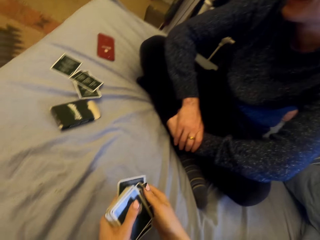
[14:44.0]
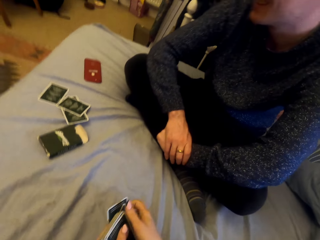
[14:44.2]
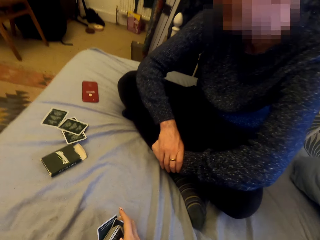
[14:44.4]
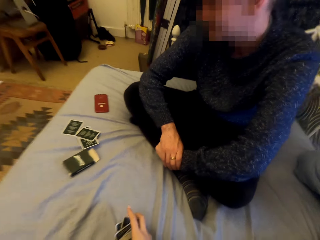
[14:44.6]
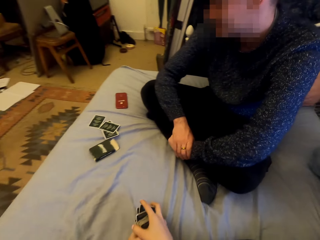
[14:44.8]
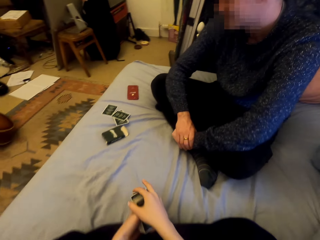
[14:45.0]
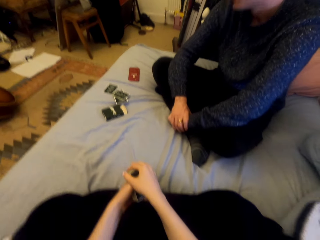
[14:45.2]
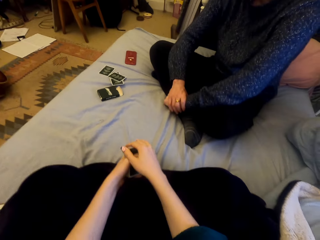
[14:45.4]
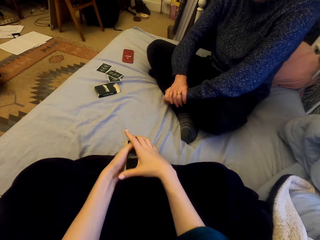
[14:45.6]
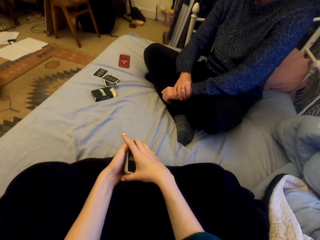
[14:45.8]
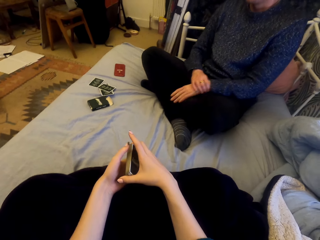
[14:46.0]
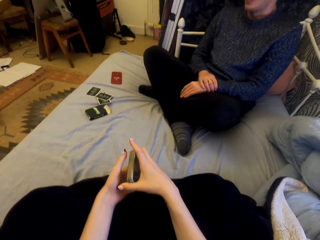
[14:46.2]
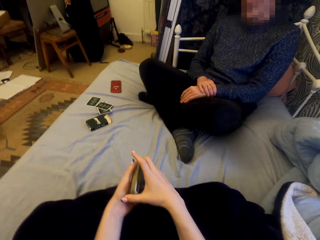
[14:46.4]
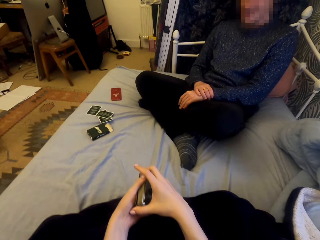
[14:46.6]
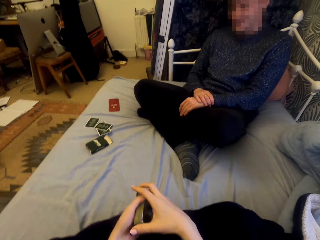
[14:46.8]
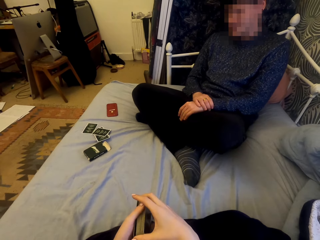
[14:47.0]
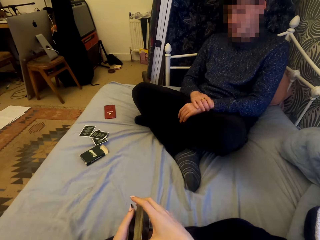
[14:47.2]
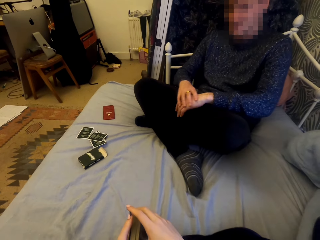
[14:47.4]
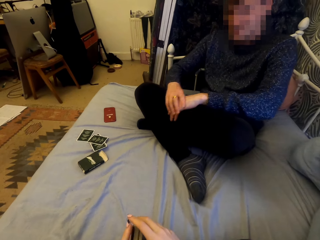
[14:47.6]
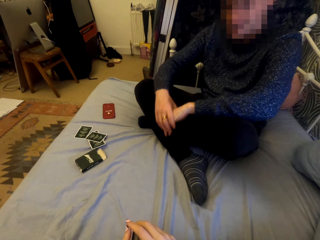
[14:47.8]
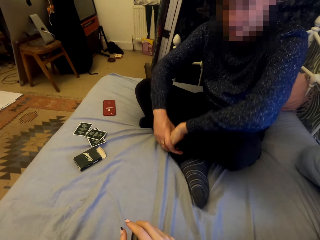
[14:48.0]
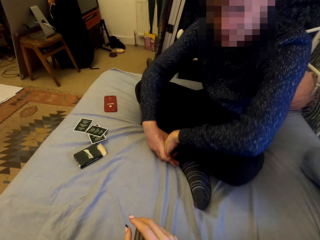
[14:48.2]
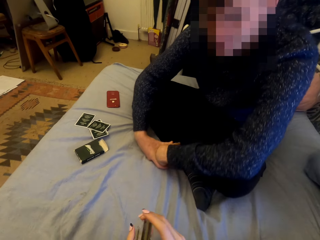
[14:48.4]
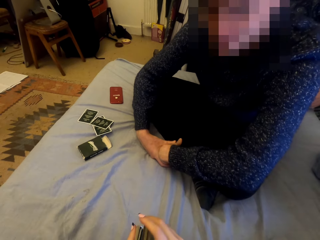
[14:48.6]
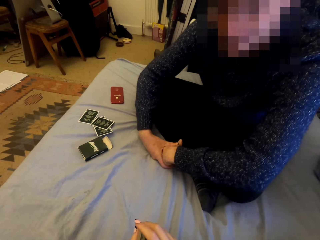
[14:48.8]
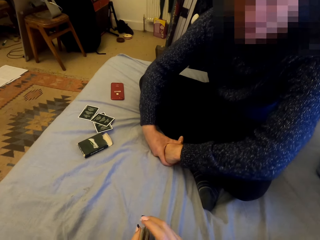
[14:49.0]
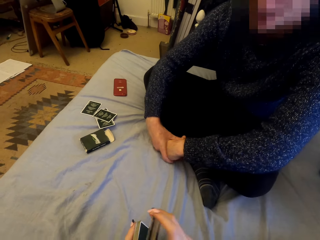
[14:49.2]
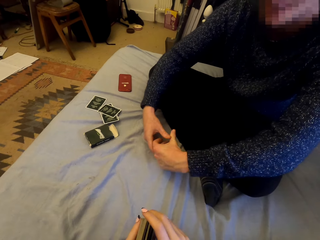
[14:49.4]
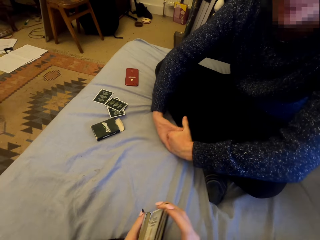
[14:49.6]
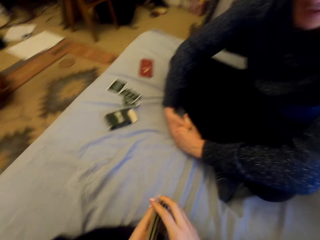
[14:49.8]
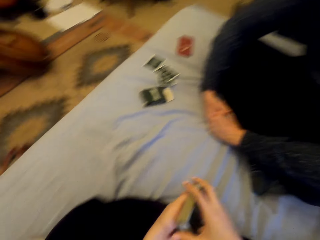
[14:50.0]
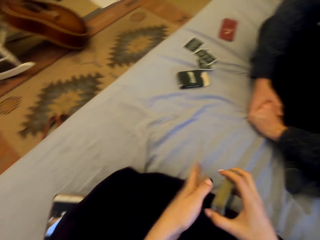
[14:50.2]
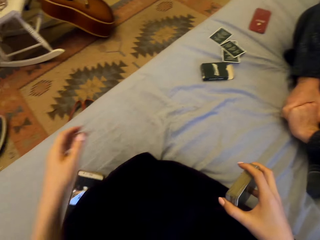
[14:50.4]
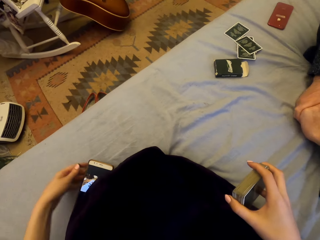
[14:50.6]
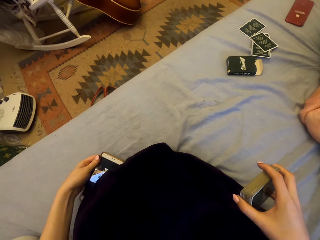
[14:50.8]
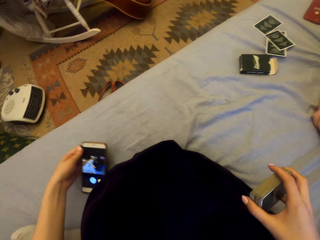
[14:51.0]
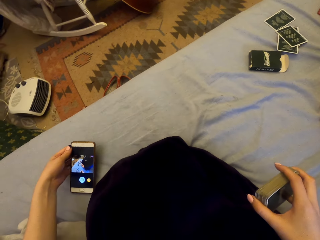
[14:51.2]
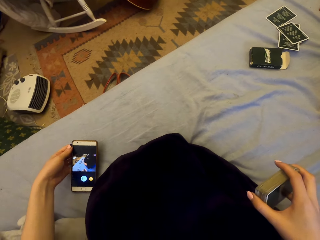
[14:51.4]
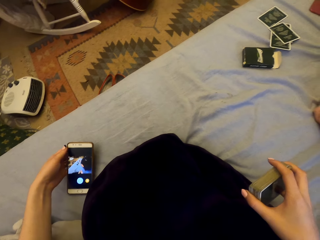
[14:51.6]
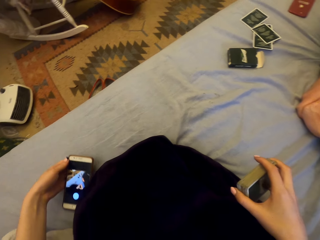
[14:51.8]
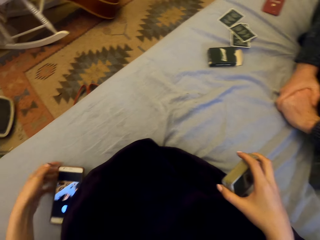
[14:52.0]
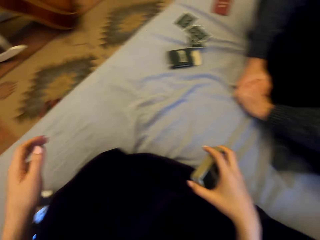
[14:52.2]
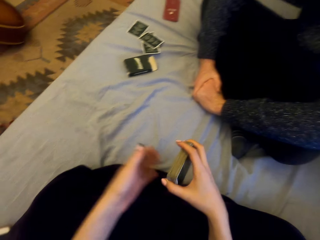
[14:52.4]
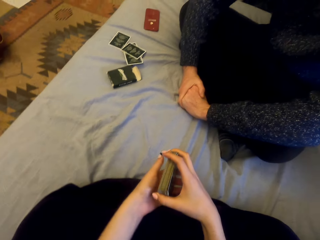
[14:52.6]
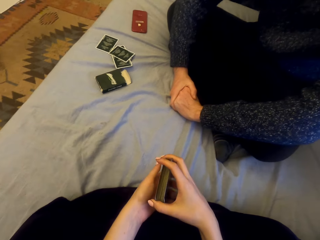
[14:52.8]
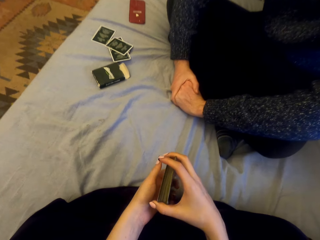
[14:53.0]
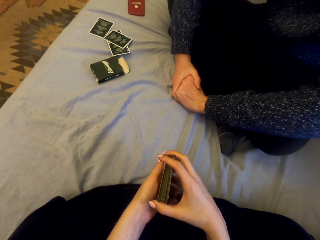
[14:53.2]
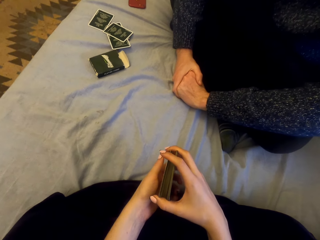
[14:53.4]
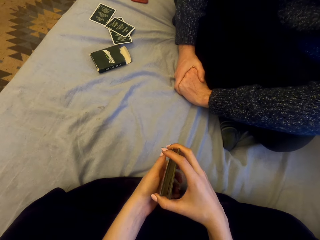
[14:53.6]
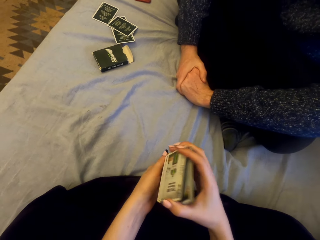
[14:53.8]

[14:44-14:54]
The camera wearer touches a phone.

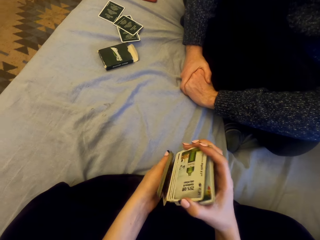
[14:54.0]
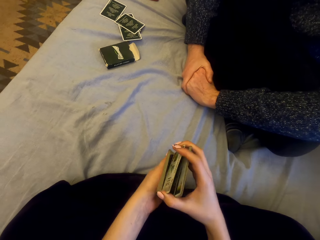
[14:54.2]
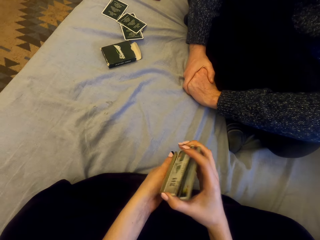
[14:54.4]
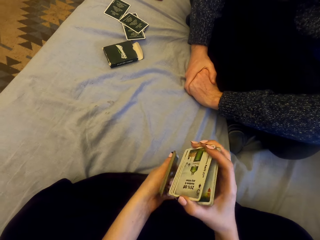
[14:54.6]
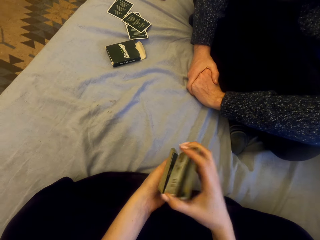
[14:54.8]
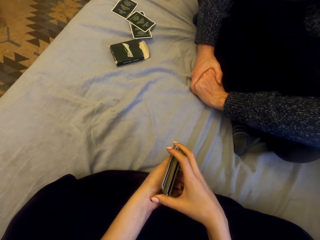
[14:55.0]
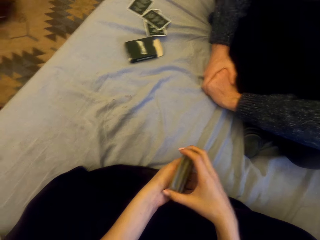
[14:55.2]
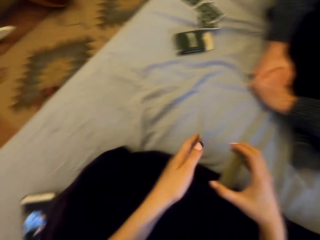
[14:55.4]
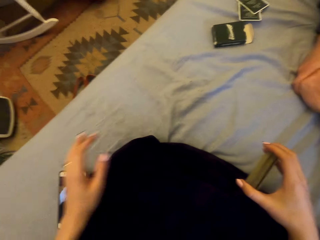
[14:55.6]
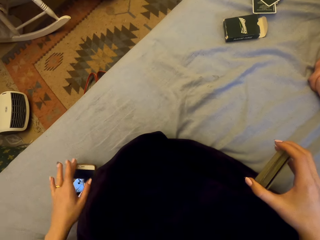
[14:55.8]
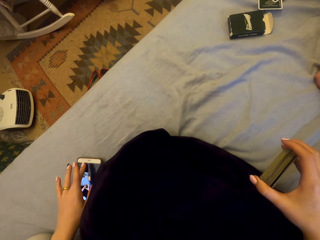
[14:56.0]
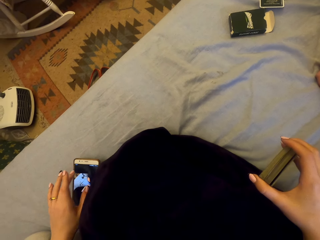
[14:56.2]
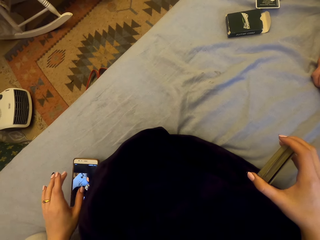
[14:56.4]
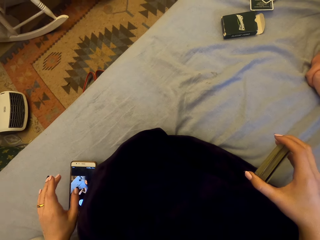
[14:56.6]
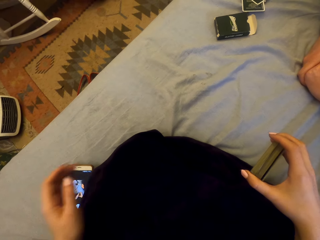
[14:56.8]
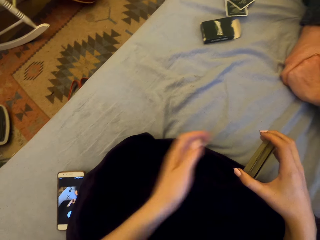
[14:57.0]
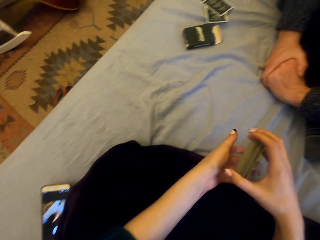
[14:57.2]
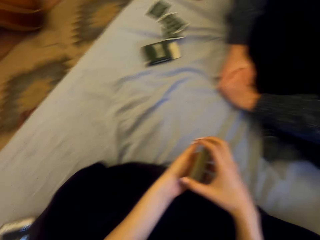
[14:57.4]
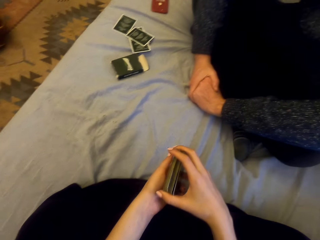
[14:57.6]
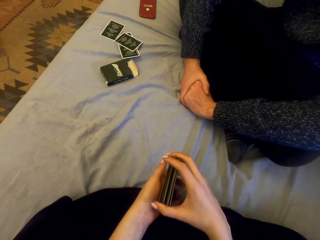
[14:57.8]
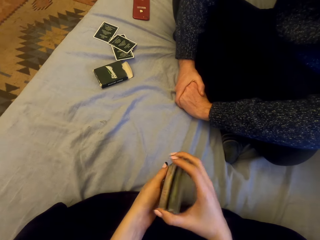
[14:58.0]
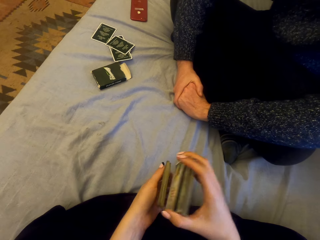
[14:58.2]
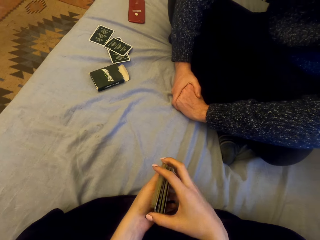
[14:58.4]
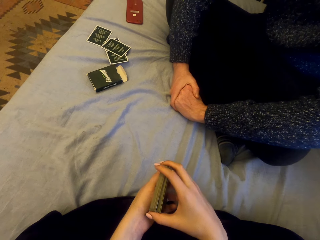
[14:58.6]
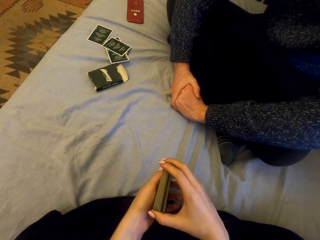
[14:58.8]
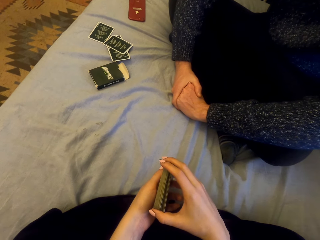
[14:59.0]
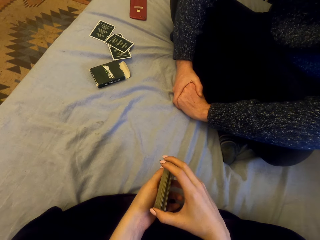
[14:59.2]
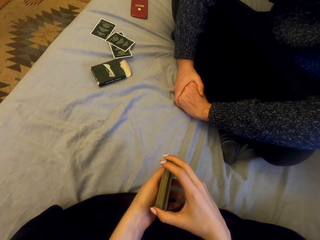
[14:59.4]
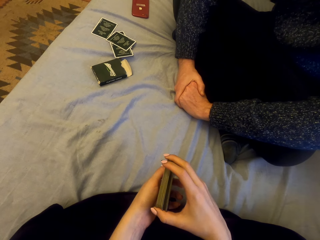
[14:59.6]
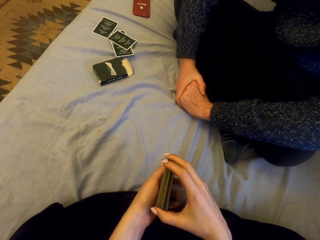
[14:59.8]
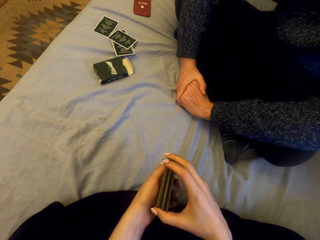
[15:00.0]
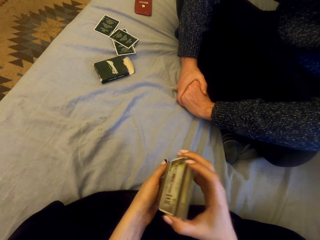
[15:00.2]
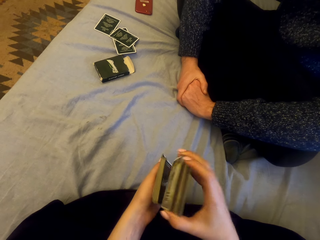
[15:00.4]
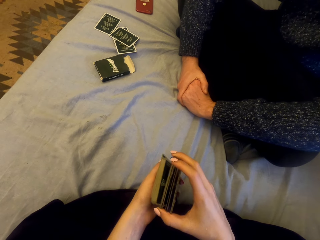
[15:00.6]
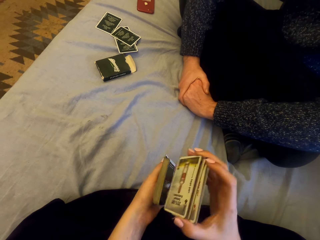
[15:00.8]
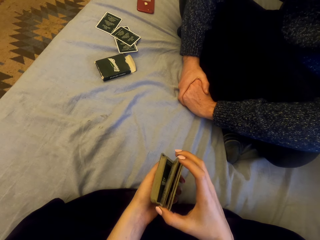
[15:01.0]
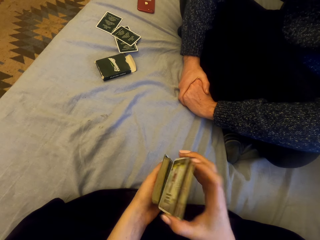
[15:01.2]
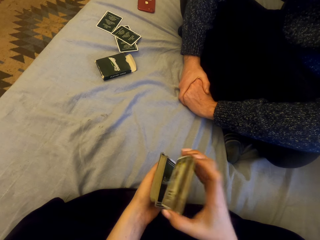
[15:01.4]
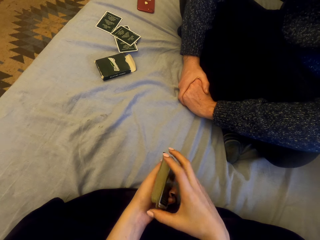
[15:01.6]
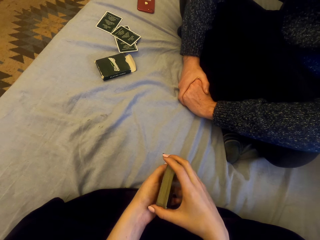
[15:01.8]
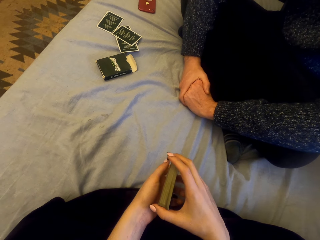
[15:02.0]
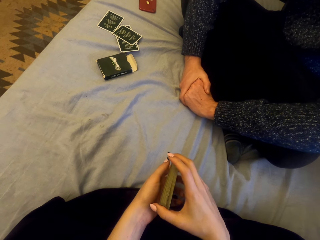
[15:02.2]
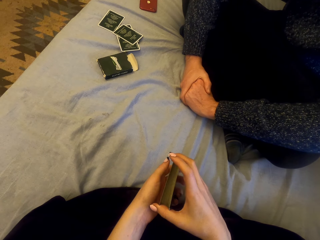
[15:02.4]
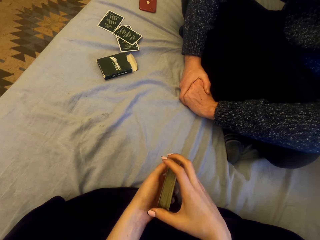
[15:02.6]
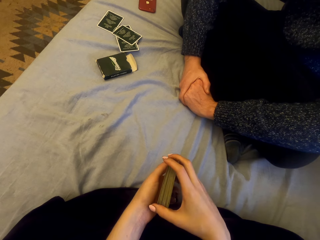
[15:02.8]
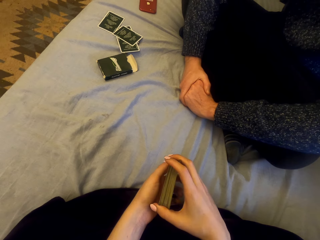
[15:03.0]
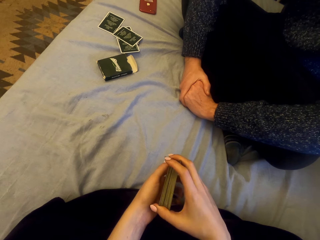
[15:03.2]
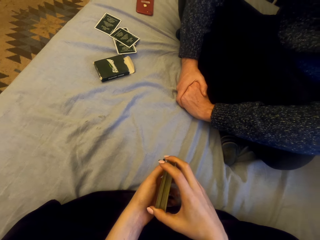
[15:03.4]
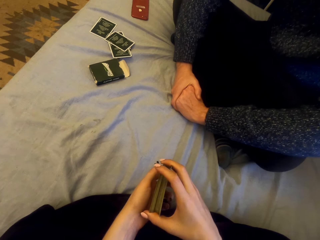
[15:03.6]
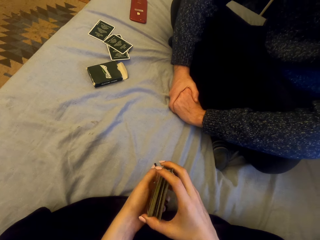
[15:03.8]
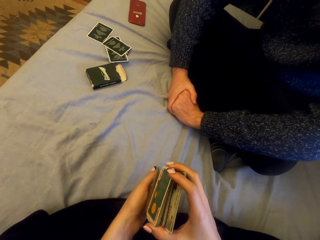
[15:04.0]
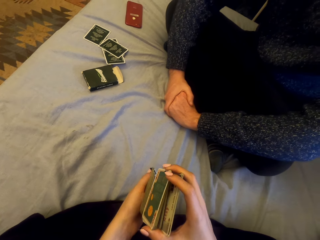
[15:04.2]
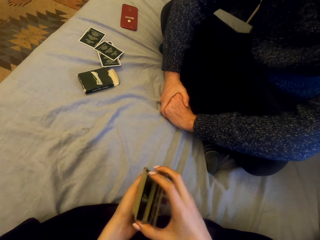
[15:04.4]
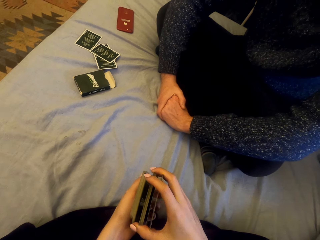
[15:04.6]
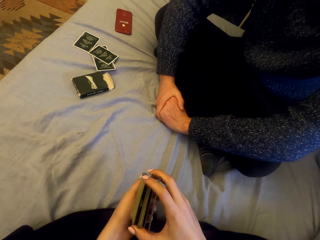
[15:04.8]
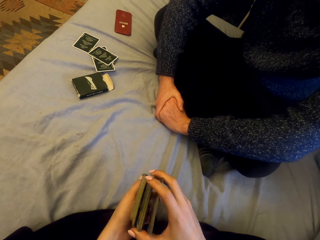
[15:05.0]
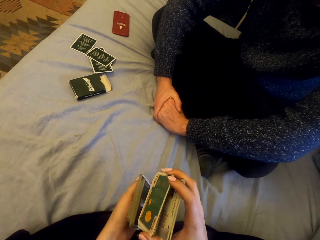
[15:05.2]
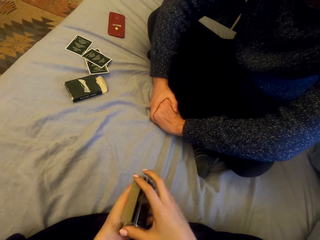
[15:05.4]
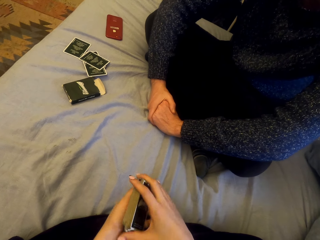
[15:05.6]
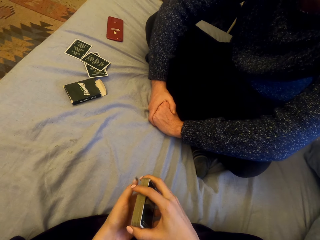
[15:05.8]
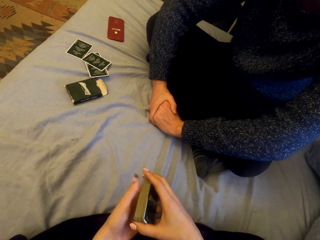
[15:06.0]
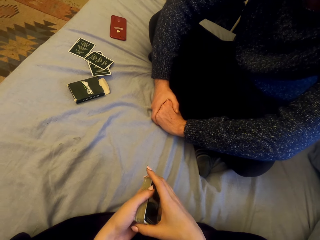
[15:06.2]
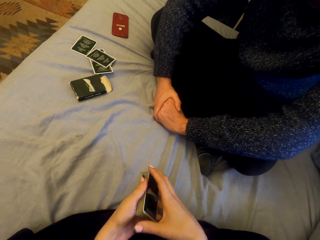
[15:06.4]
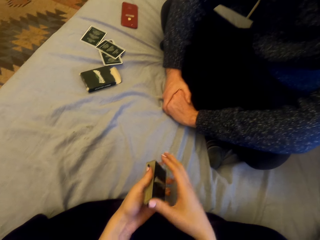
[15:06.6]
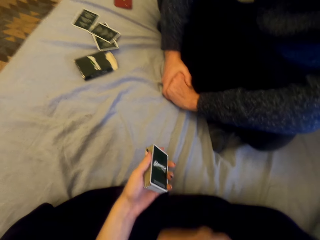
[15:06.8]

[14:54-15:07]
The camera wearer shuffles the cards. They touch the phone. They shuffle the cards.
